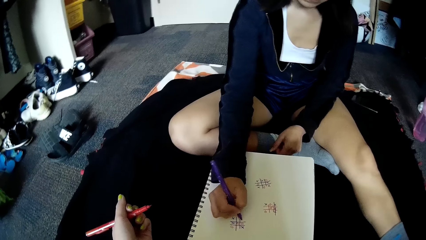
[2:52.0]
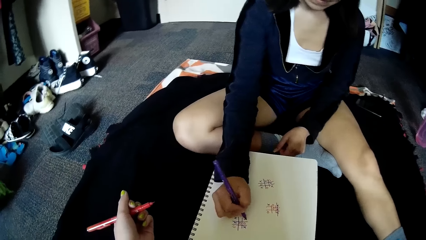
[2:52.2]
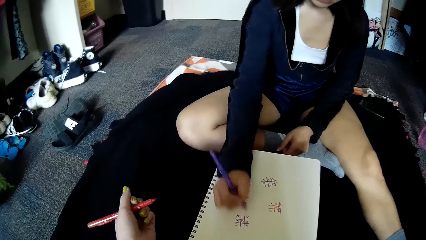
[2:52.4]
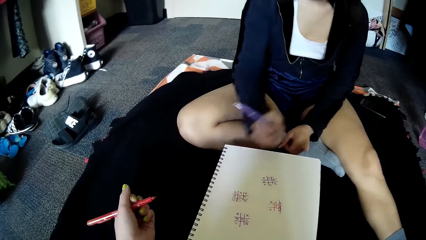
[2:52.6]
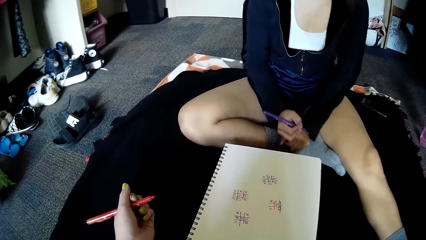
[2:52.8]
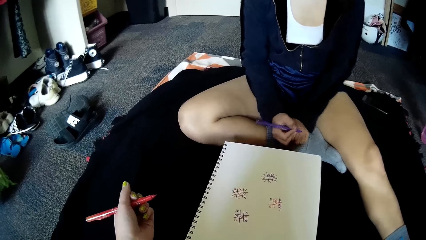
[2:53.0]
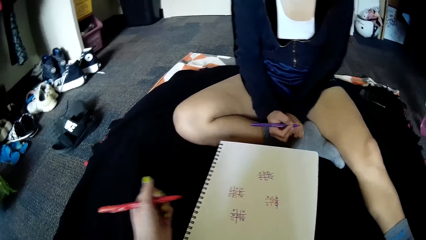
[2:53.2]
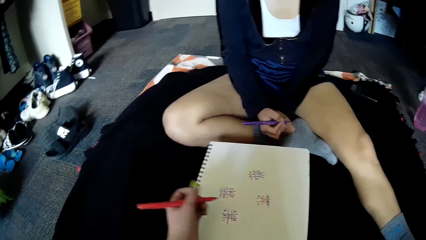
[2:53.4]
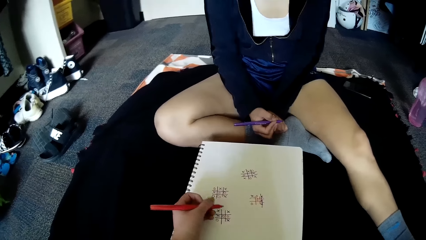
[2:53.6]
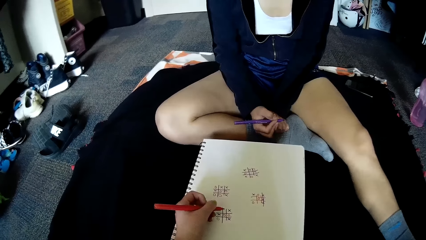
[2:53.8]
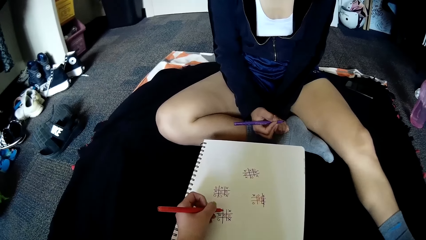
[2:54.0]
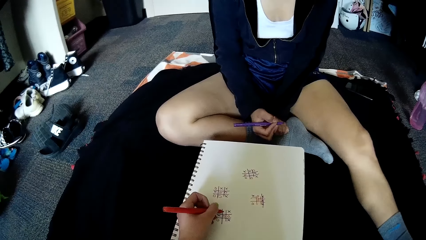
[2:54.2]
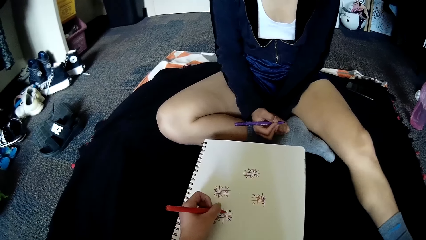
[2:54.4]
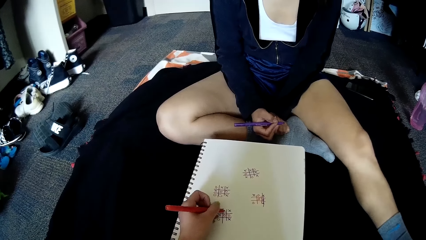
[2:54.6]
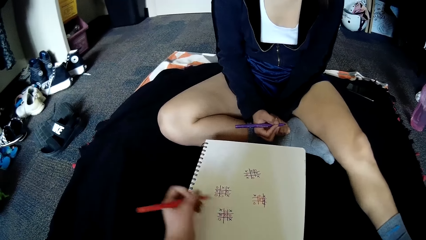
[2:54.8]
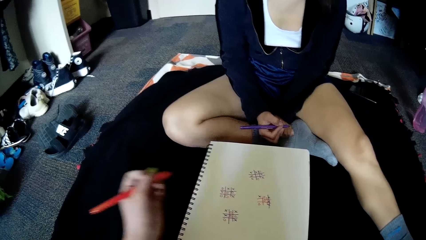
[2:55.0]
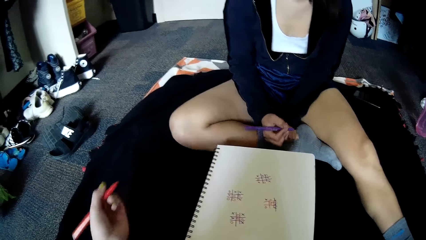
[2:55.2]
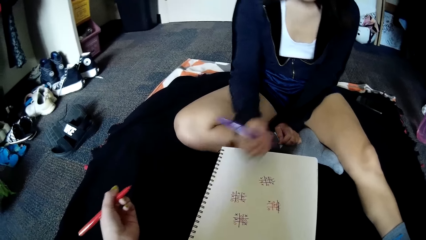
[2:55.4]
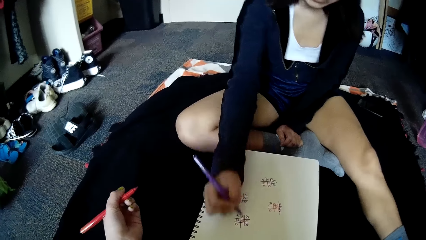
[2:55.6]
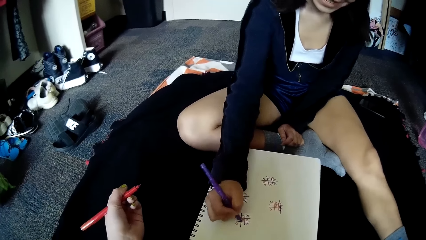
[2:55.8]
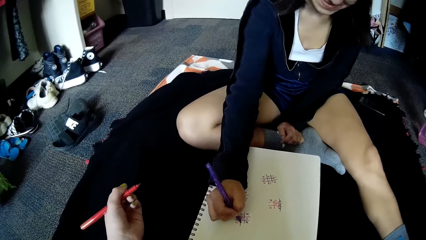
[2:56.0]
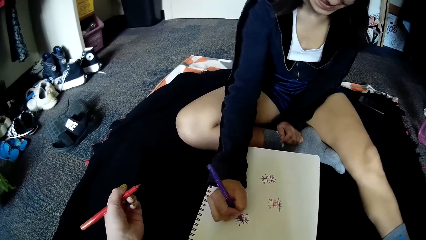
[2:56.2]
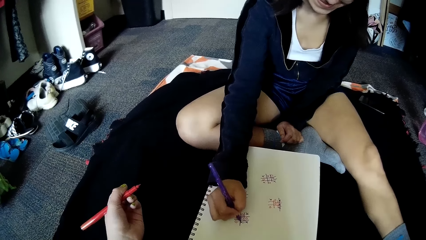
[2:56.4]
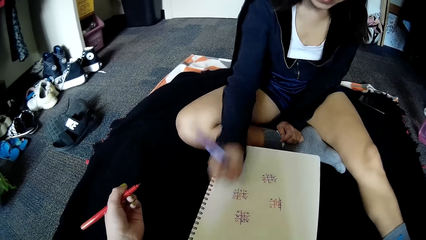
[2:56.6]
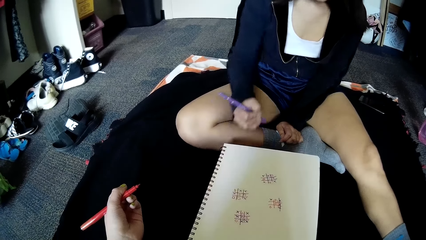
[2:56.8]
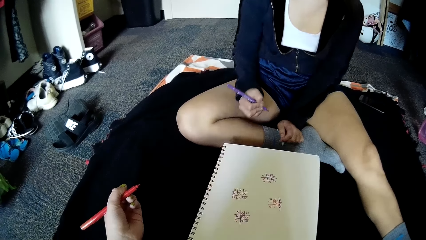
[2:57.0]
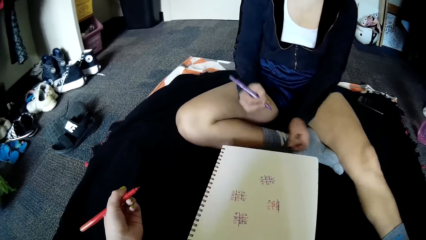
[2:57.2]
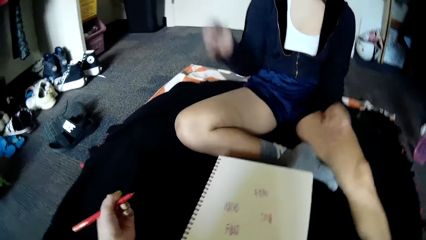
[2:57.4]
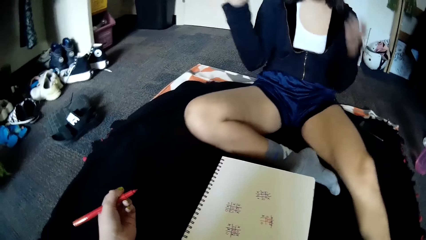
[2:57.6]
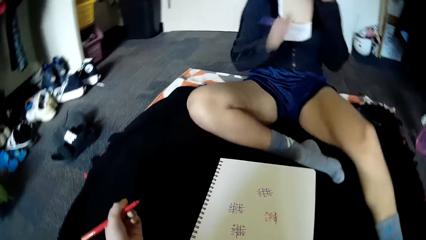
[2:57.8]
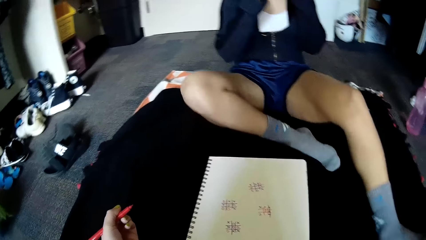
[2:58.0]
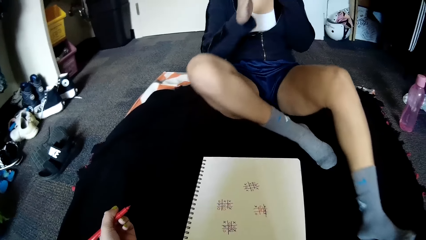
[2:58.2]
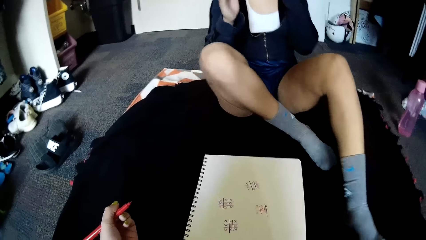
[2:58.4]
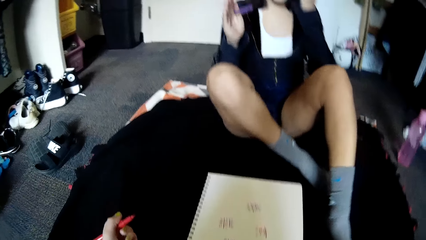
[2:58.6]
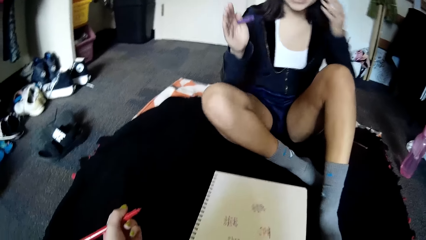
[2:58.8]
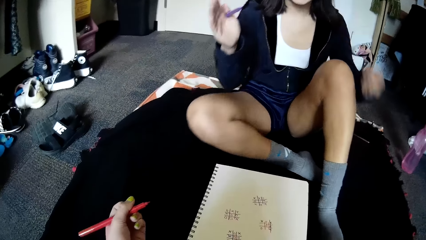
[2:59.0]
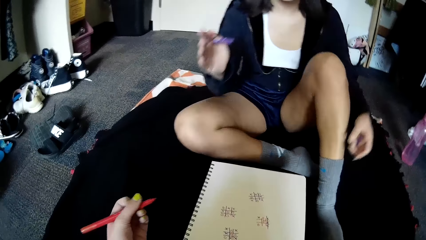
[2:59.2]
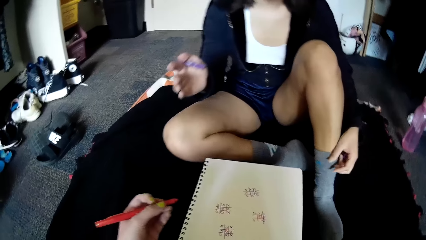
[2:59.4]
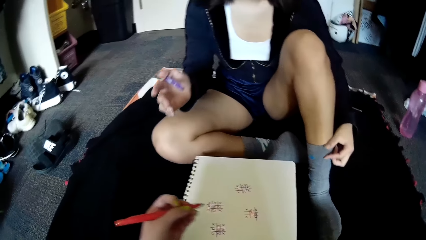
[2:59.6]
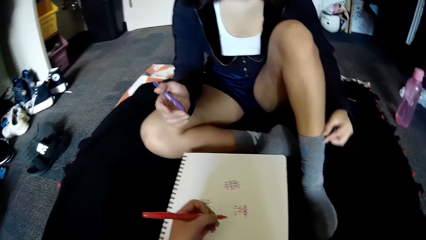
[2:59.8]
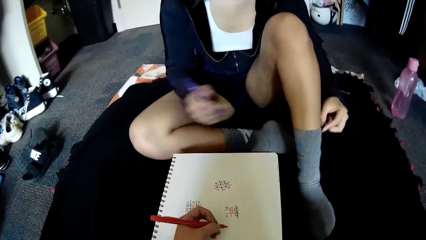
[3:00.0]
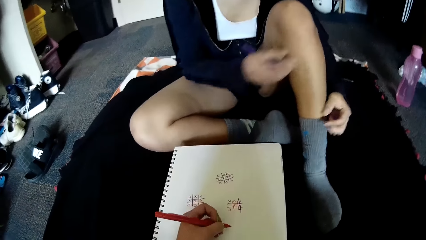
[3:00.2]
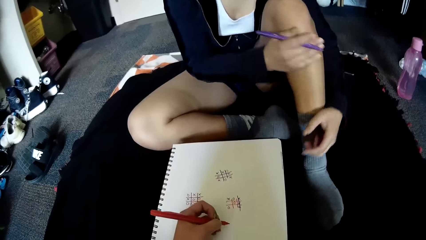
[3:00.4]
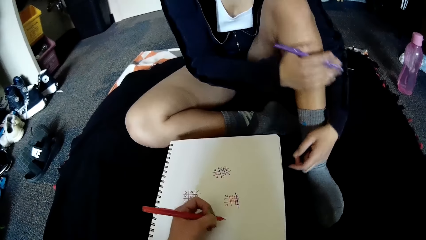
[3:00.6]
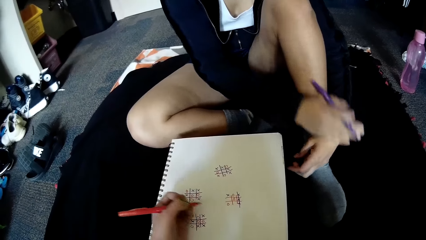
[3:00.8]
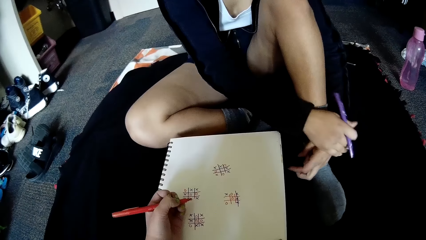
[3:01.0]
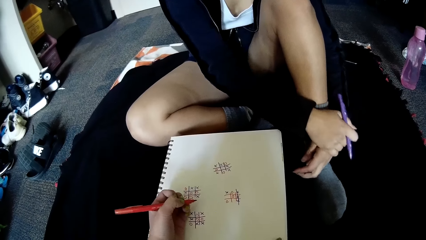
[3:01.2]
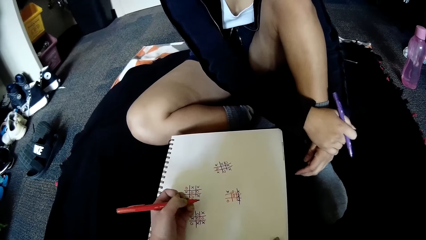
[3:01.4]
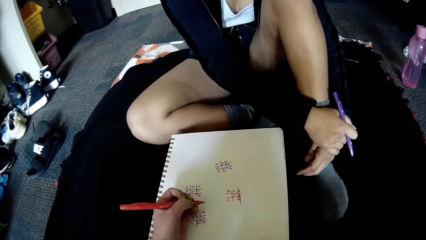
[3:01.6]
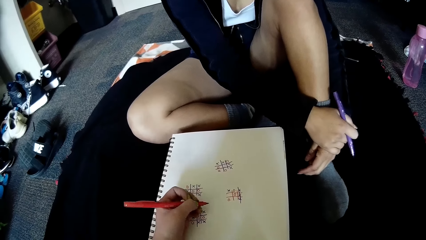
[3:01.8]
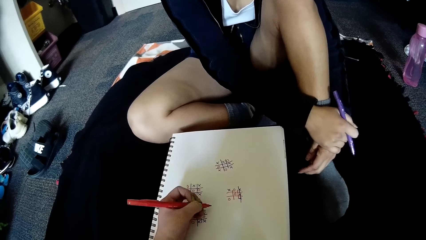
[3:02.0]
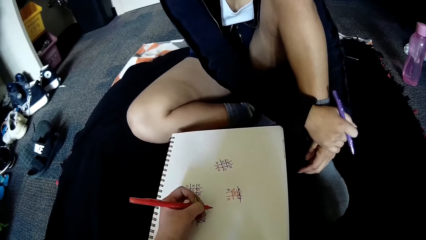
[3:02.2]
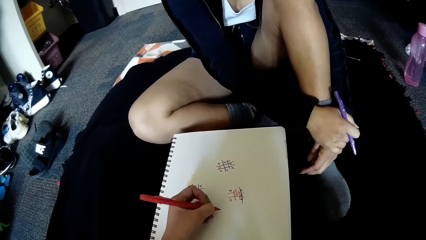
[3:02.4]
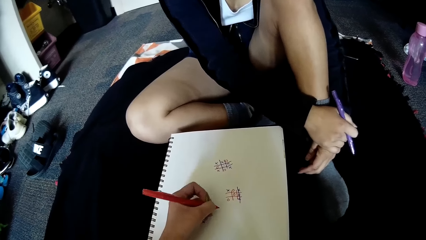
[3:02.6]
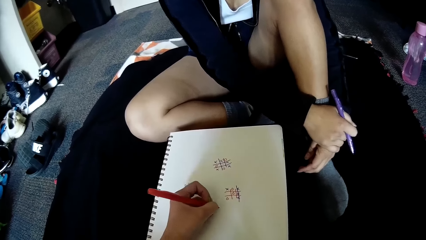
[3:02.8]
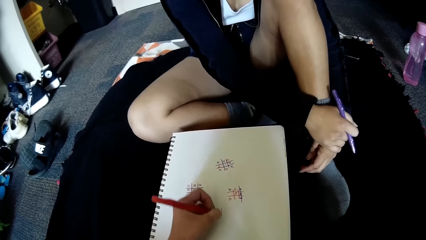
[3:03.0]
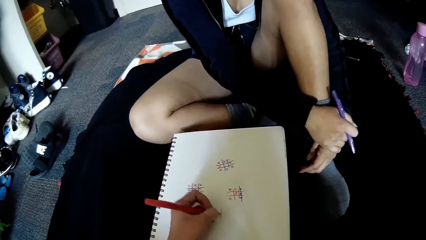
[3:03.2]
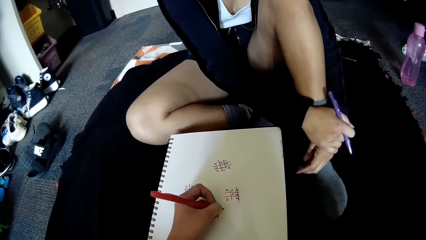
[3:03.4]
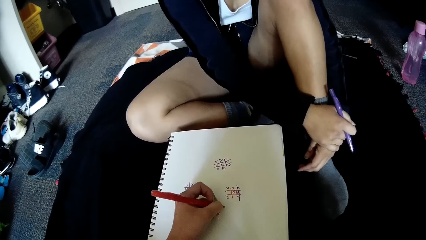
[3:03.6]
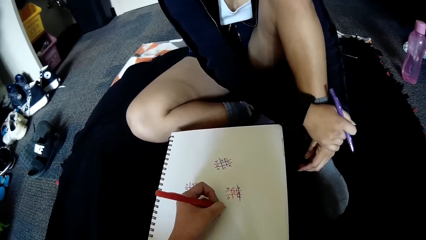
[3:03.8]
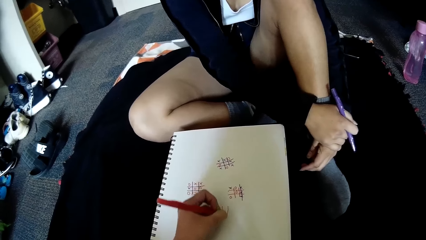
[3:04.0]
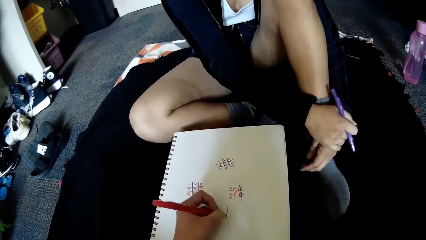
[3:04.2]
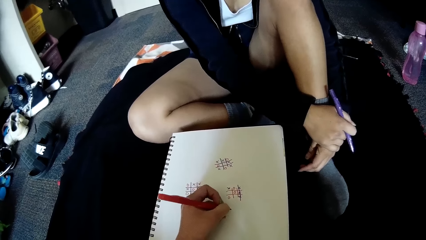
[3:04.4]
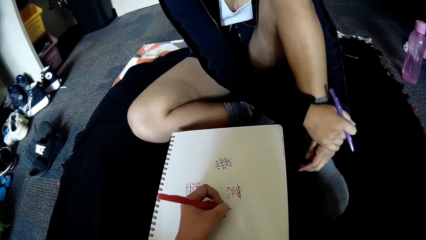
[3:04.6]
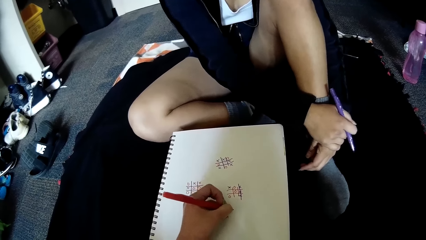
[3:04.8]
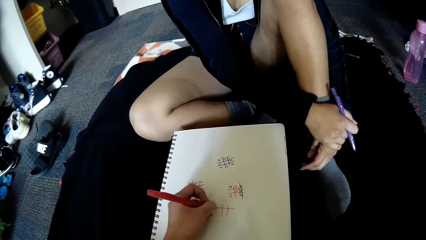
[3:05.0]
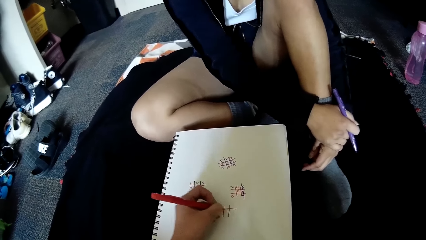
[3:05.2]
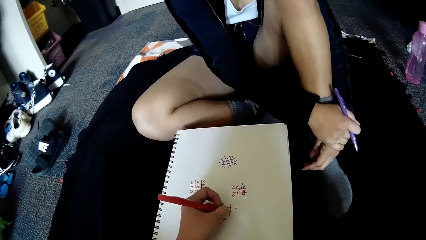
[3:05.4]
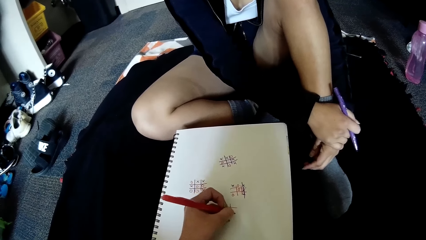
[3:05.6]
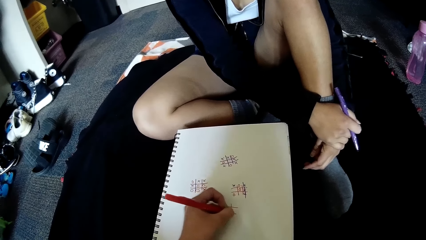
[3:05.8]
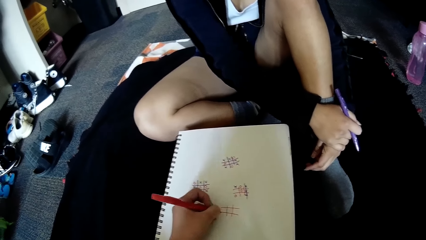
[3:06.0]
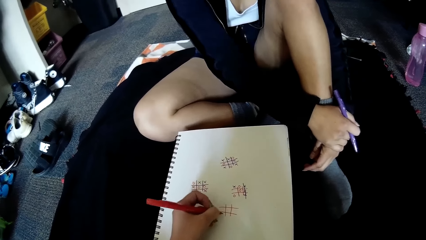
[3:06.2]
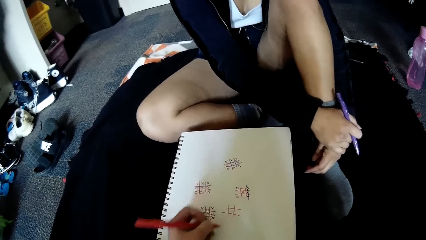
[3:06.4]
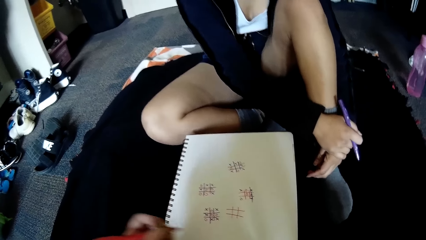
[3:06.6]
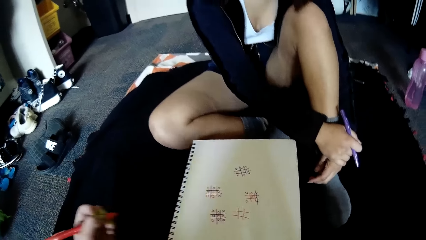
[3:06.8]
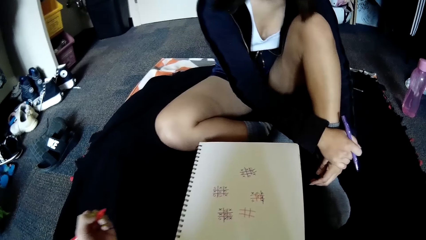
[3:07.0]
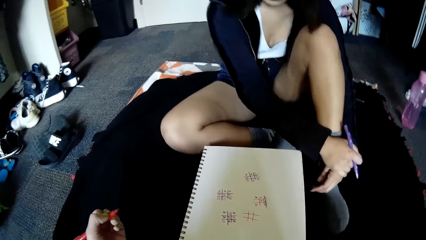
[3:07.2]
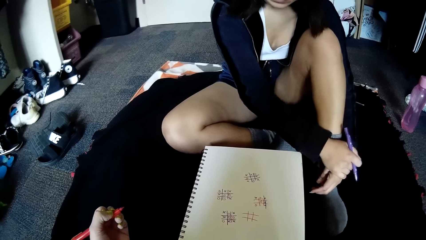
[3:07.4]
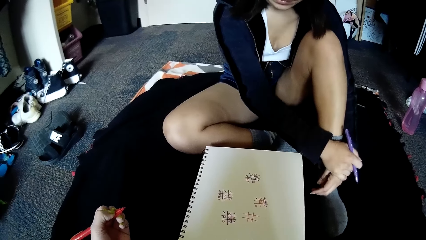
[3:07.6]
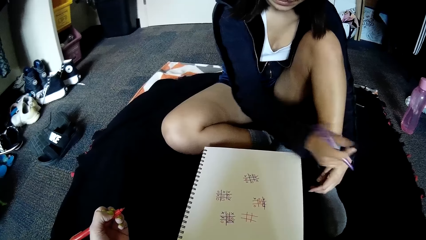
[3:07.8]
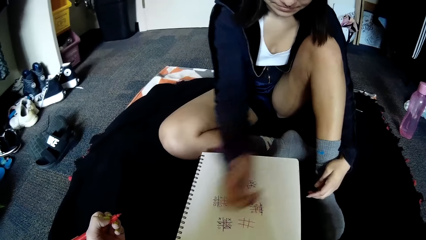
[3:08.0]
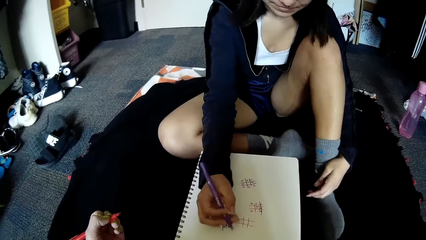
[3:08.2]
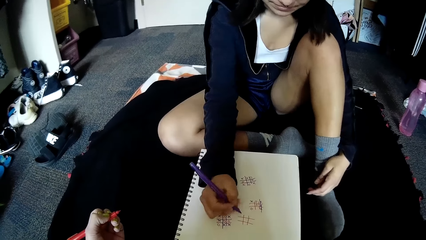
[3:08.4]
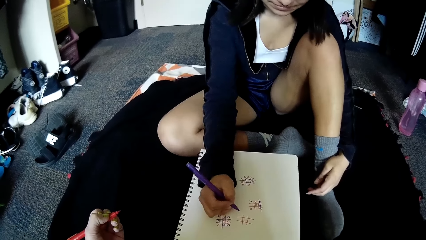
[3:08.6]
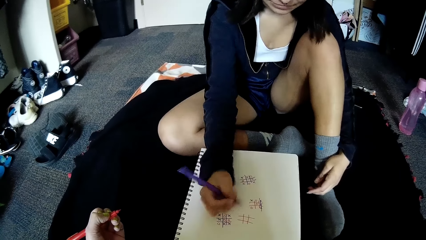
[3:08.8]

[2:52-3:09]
The woman writes on the book on the floor with the pen in her right hand. The camera wearer writes on the book on the floor with the pen in her left hand. The woman writes on the book on the floor with the pen in her right hand. The woman interacts with the camera wearer. The woman touches her face. The camera wearer places her left hand on the book on the floor and writes on the book on the floor with the pen in her left hand.
